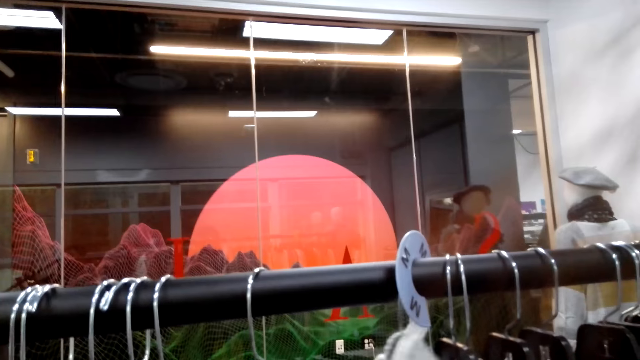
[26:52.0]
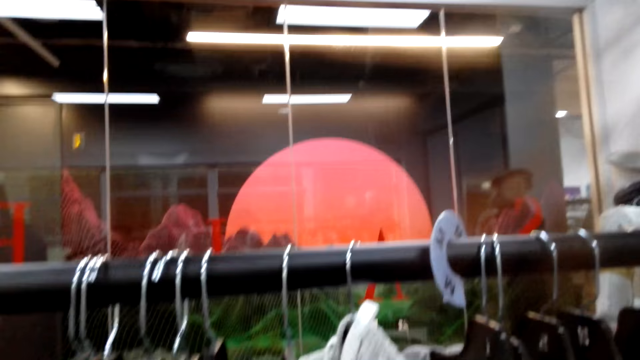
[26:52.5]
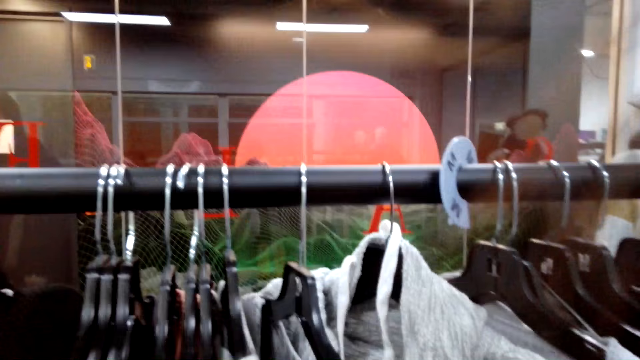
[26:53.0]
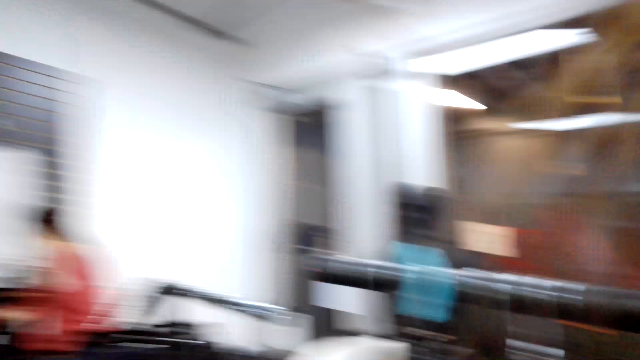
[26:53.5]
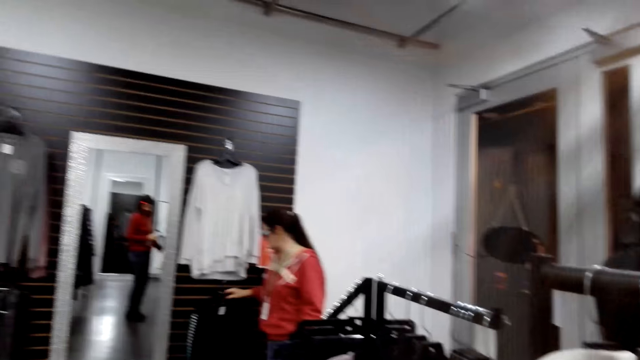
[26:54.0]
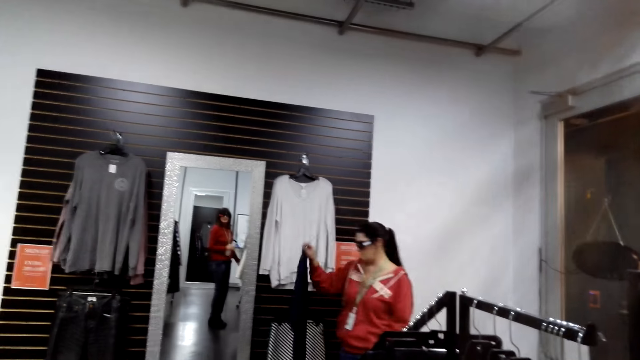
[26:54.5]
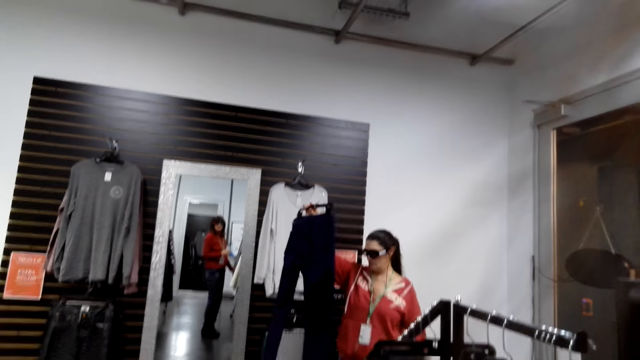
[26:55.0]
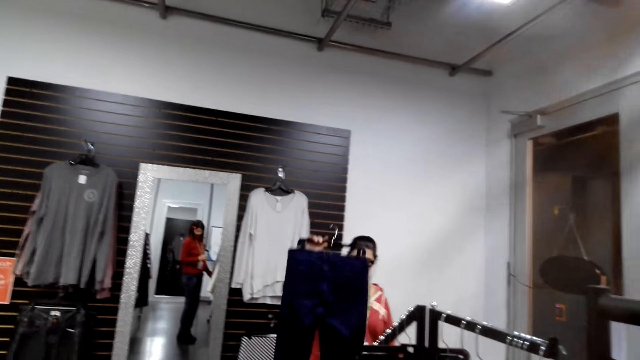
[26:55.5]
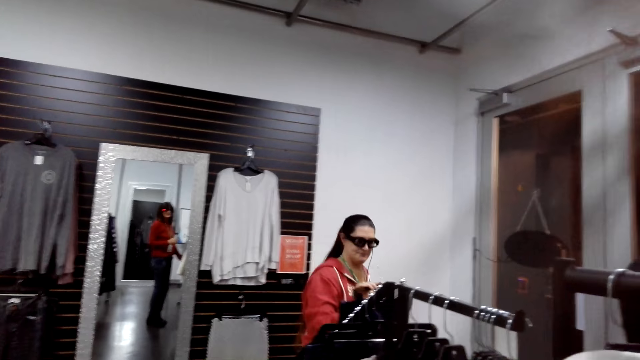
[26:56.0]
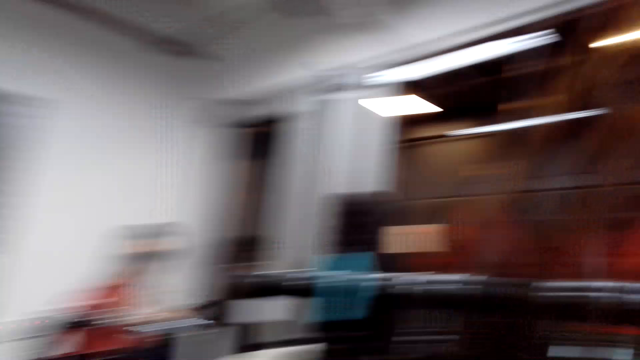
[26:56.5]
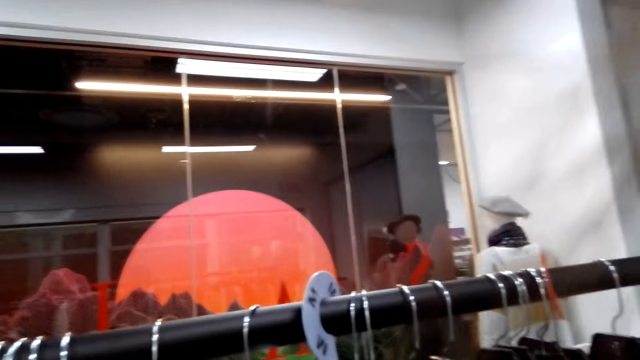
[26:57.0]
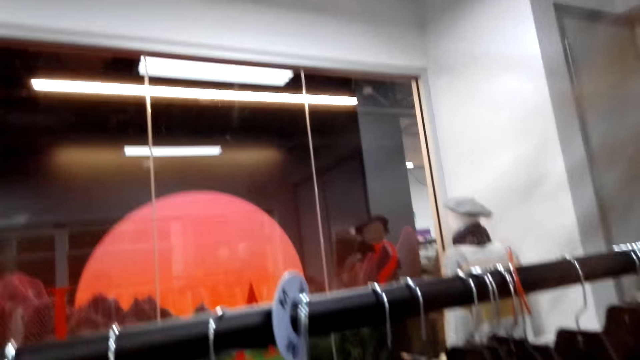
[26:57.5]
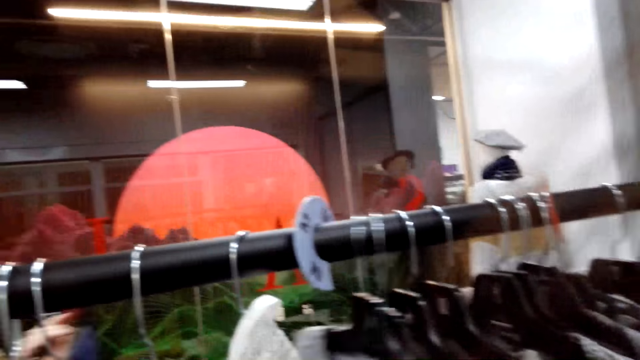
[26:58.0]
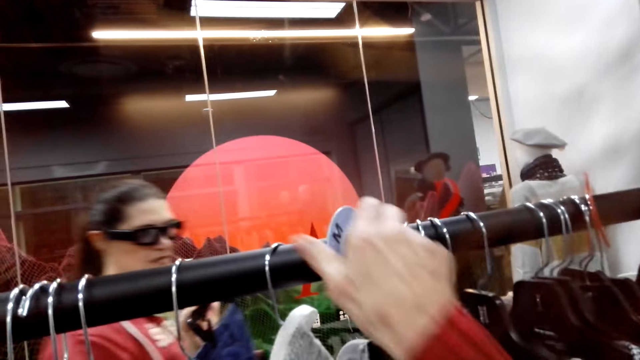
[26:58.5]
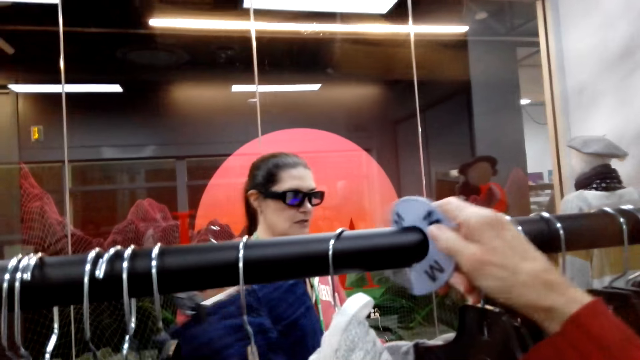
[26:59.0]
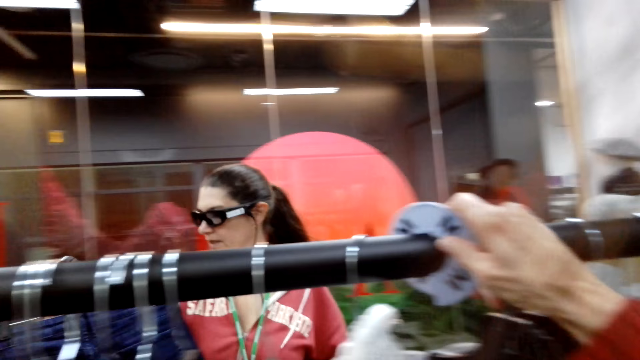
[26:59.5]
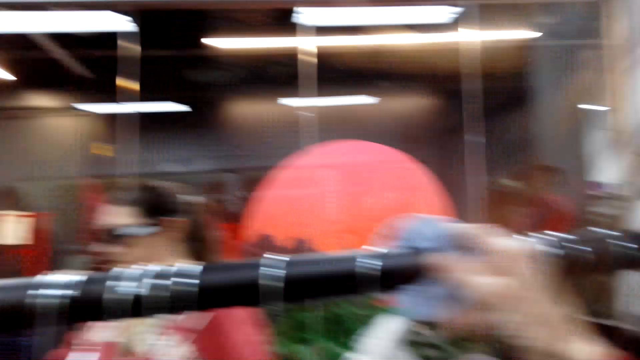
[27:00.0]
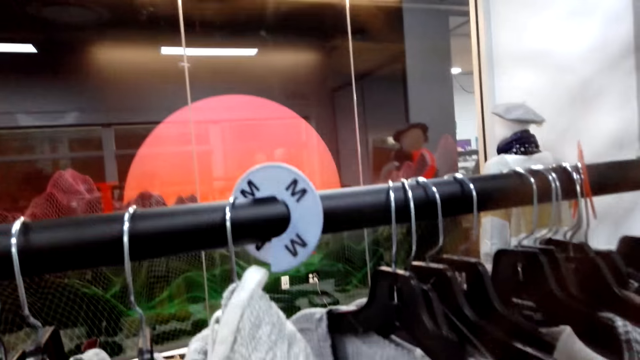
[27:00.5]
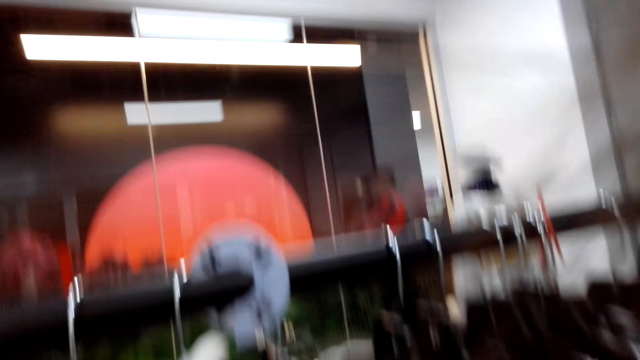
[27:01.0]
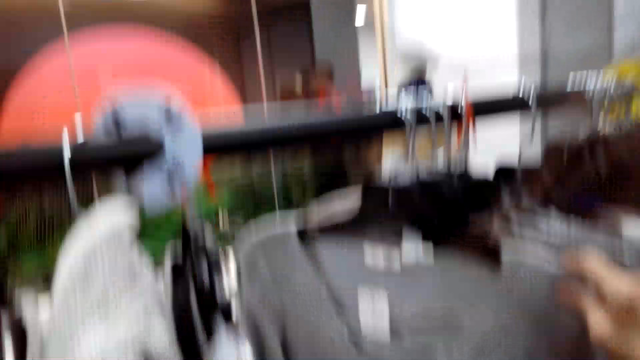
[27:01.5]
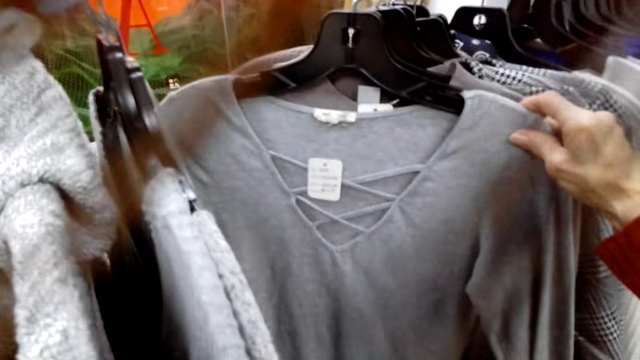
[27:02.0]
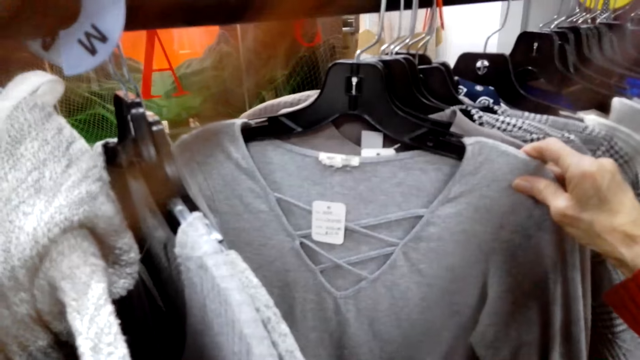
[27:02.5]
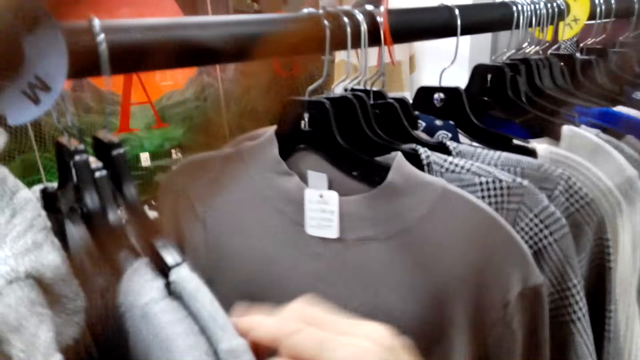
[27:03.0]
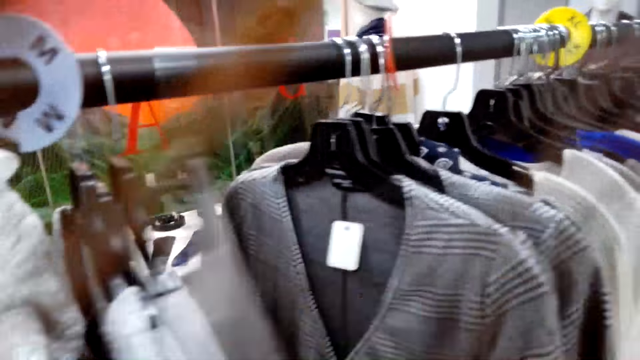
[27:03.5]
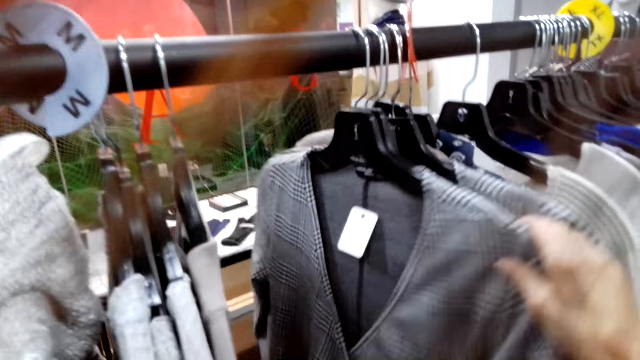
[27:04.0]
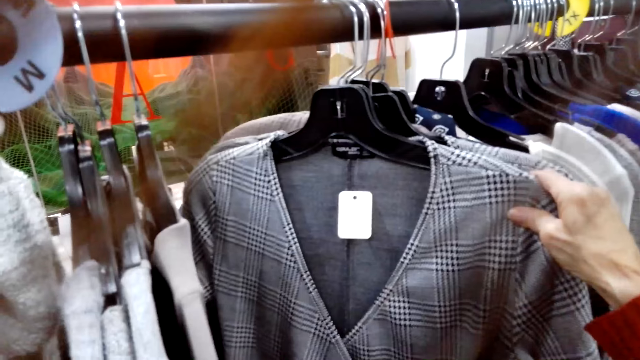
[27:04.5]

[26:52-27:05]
A woman selects the blouse from the hanger. The camera wearer selects the tops on the hanger. Another woman selects the trouser from the hanger. The other woman walks around the room. The other woman picks the blouse from the hanger. The camera wearer selects the tops on the hanger.

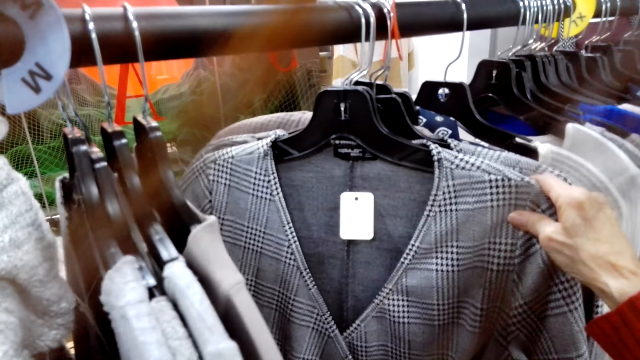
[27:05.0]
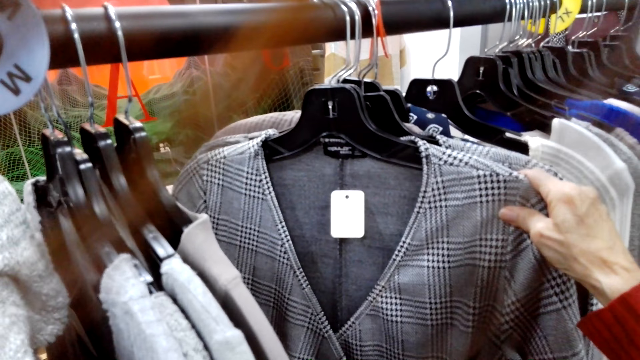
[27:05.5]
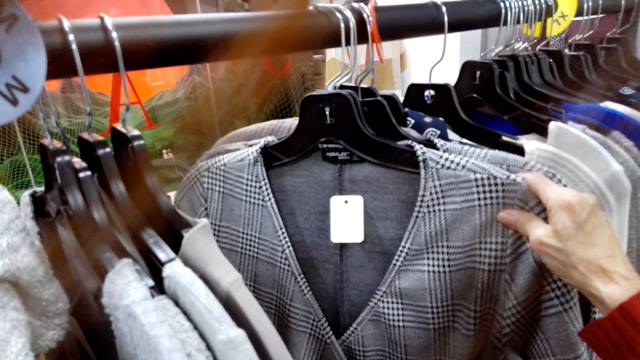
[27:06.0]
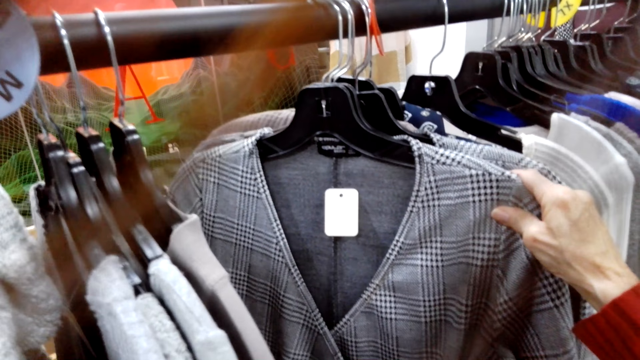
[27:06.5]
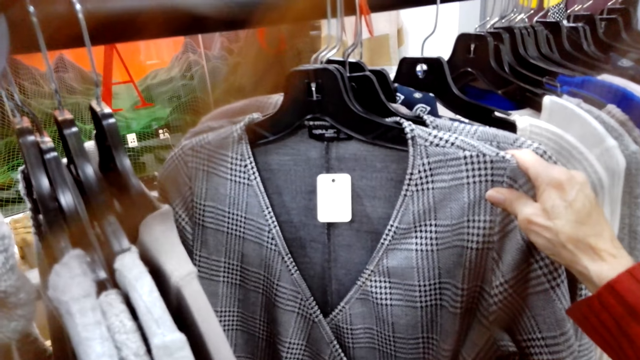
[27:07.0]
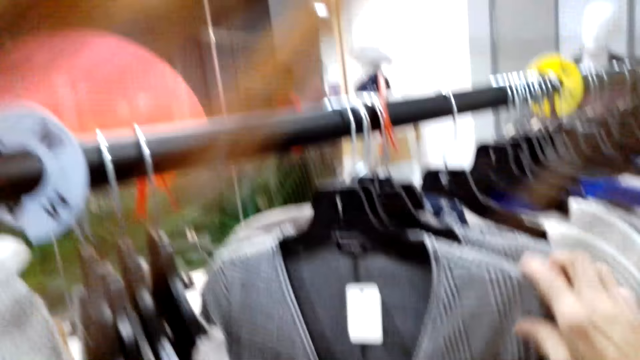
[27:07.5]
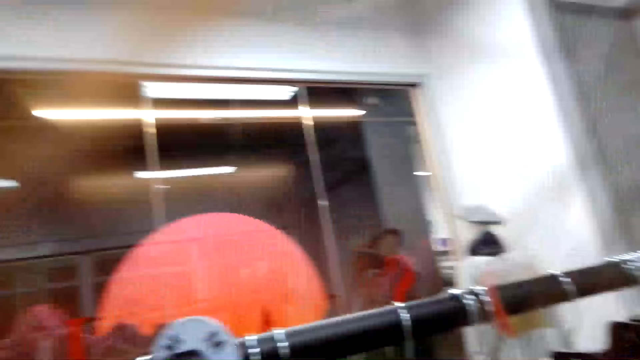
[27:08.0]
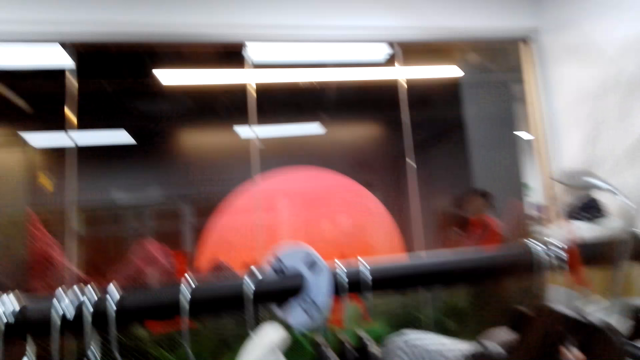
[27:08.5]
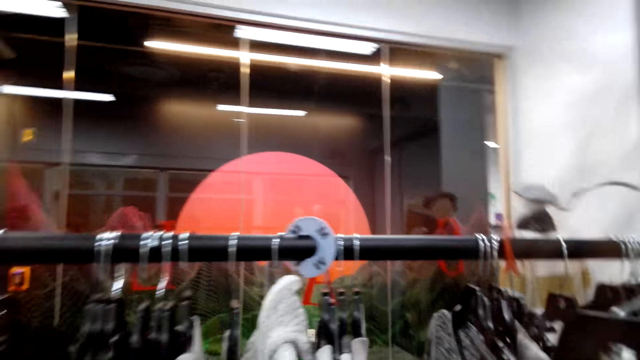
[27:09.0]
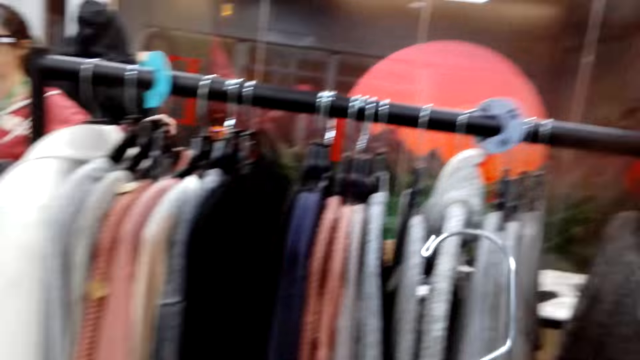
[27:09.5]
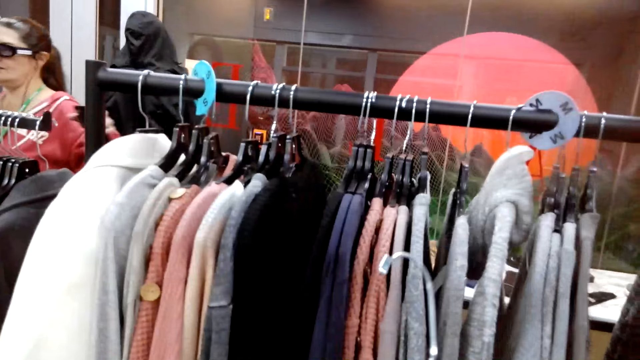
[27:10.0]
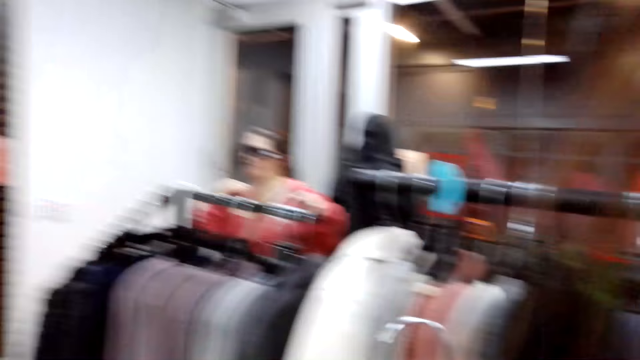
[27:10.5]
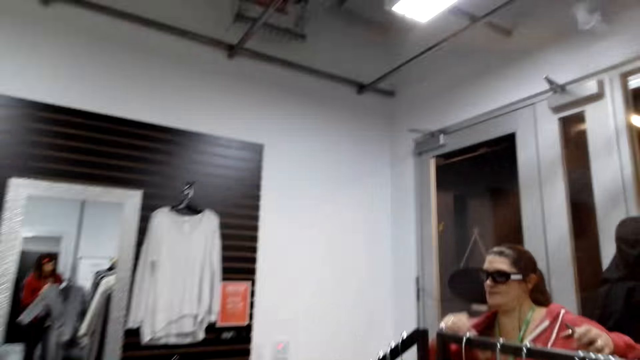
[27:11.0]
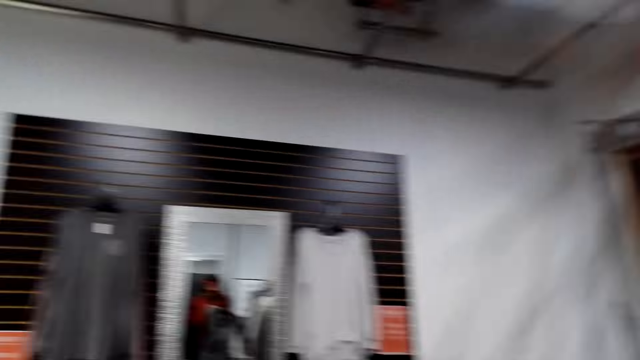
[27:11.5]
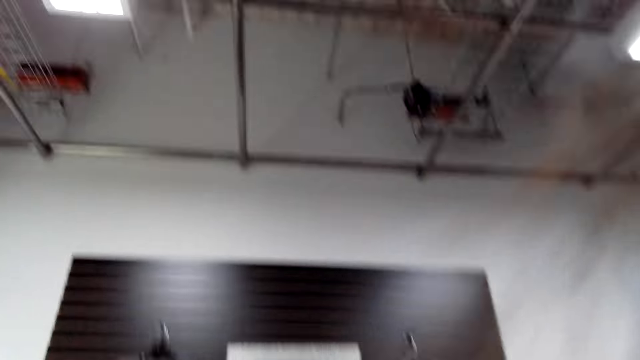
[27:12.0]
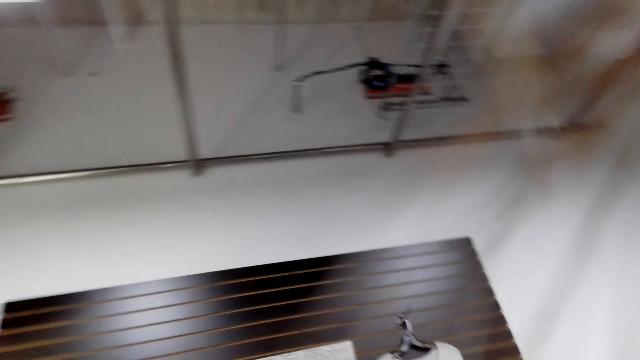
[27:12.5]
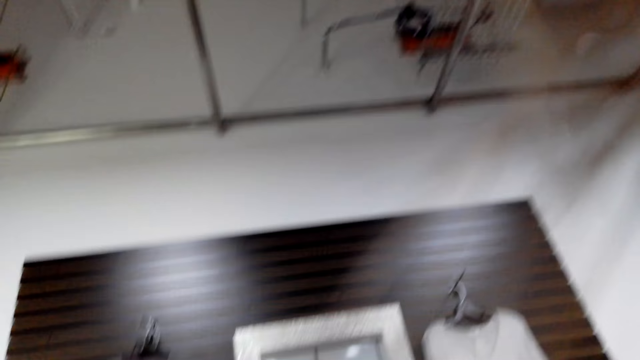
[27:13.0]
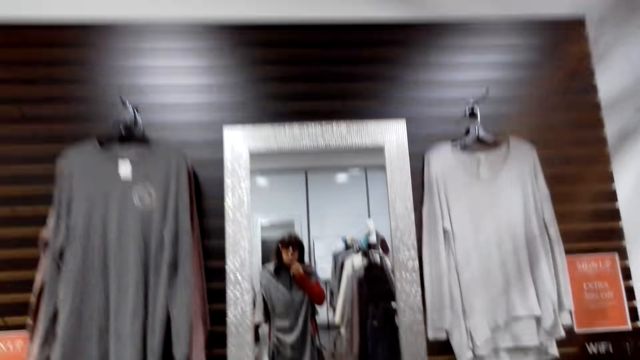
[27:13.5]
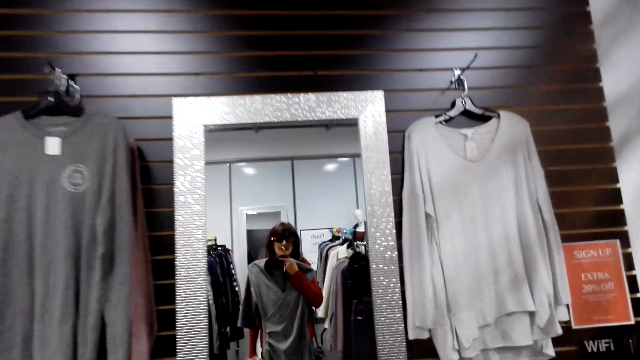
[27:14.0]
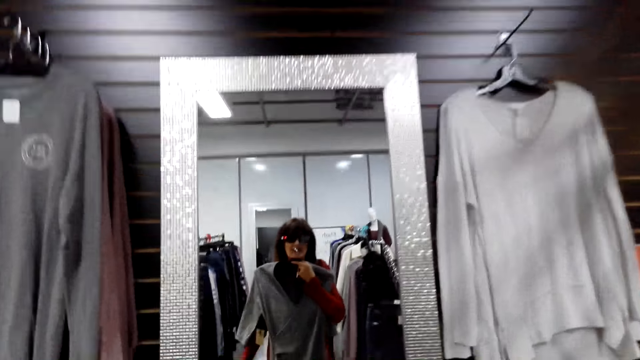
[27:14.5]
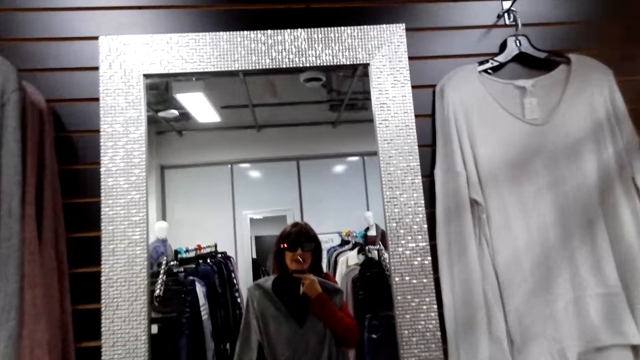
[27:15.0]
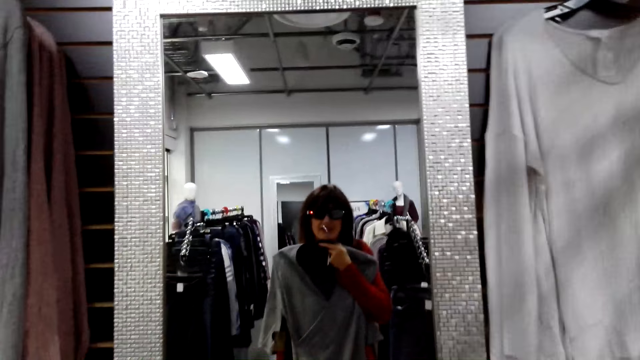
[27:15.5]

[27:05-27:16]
A woman with another woman discusses something with a man. The camera wearer walks around the room.
